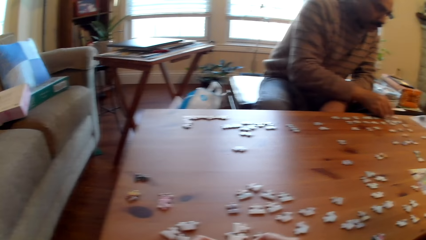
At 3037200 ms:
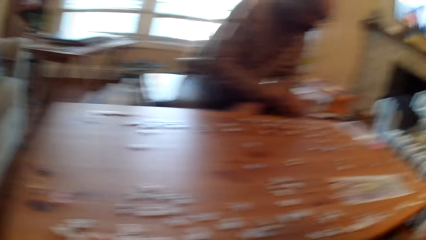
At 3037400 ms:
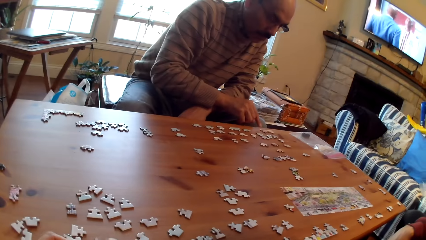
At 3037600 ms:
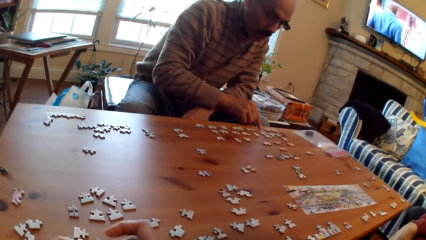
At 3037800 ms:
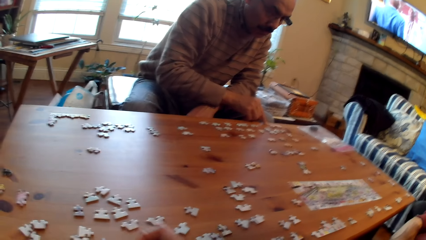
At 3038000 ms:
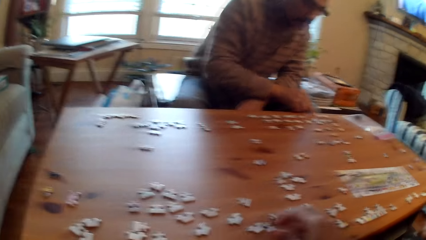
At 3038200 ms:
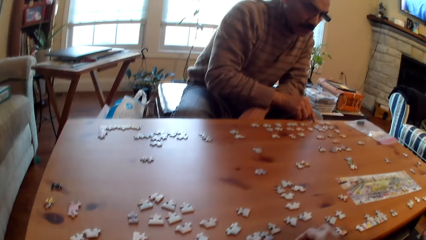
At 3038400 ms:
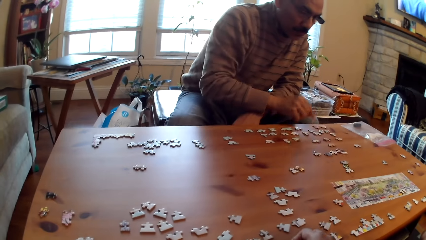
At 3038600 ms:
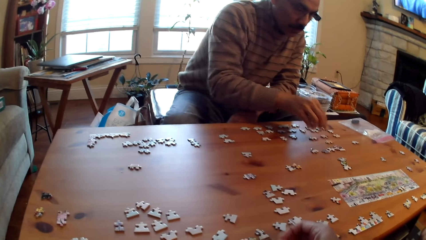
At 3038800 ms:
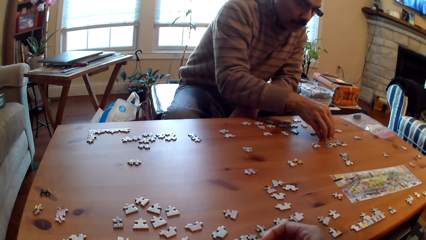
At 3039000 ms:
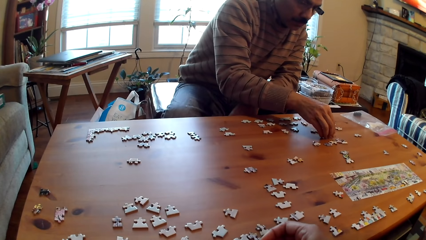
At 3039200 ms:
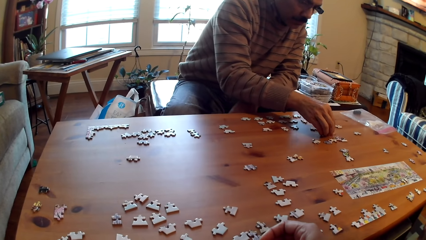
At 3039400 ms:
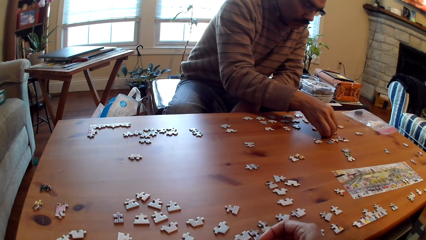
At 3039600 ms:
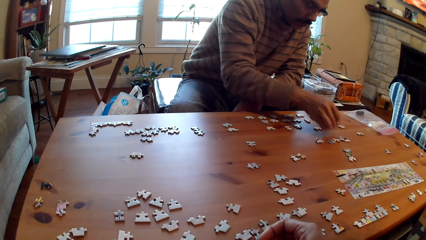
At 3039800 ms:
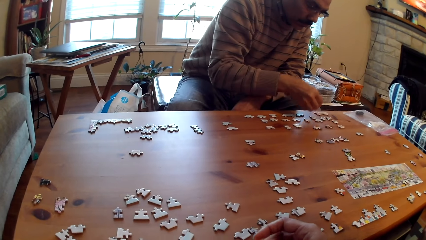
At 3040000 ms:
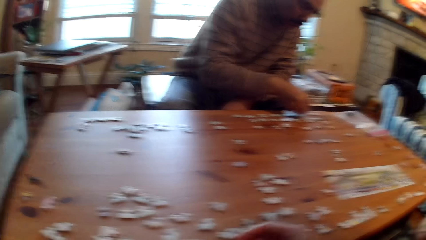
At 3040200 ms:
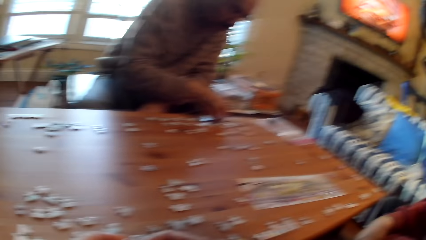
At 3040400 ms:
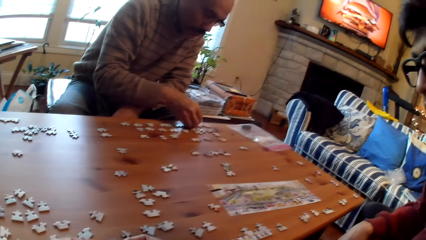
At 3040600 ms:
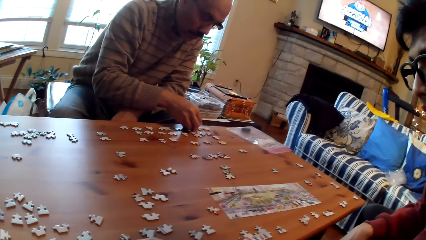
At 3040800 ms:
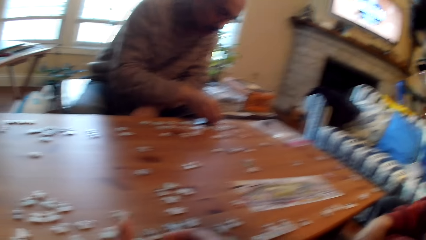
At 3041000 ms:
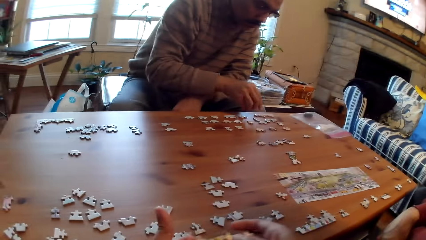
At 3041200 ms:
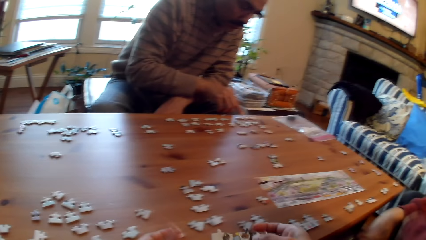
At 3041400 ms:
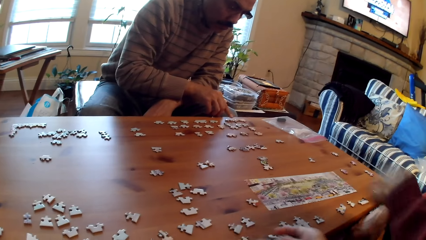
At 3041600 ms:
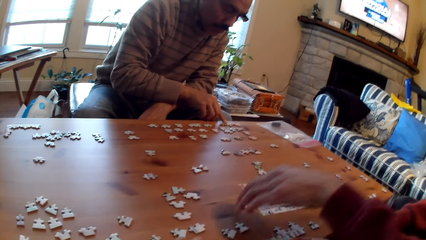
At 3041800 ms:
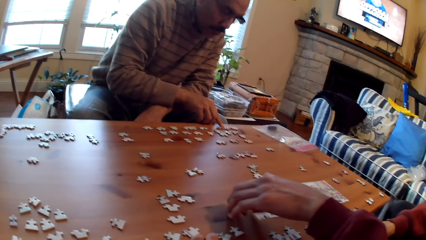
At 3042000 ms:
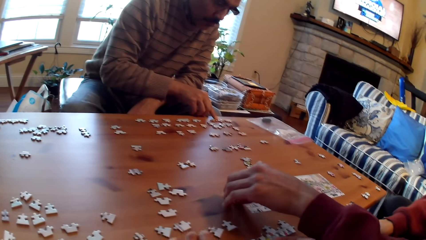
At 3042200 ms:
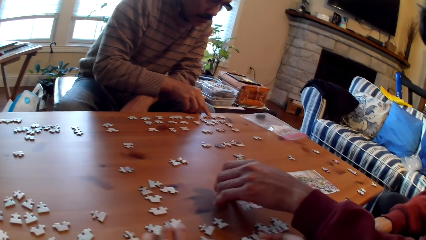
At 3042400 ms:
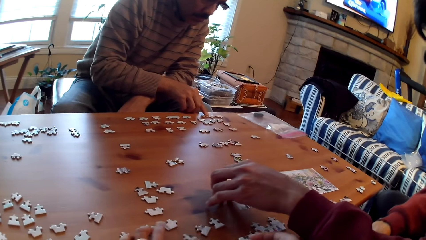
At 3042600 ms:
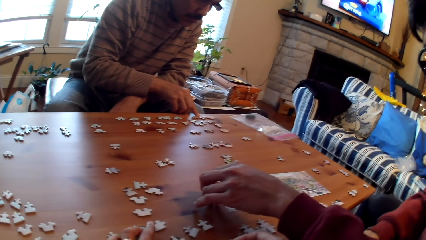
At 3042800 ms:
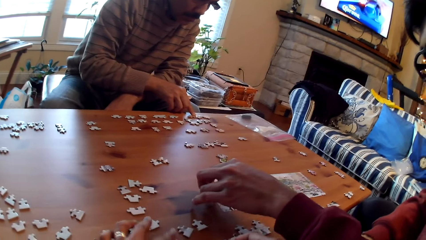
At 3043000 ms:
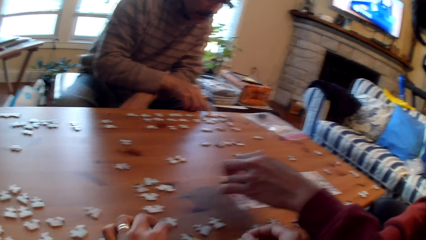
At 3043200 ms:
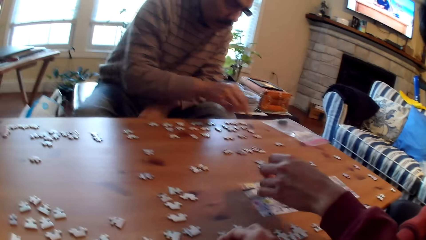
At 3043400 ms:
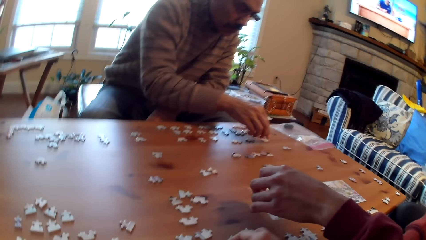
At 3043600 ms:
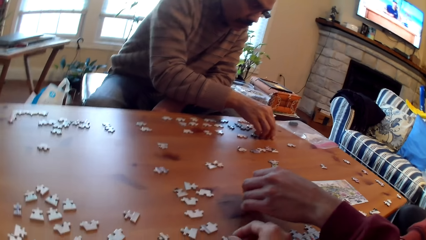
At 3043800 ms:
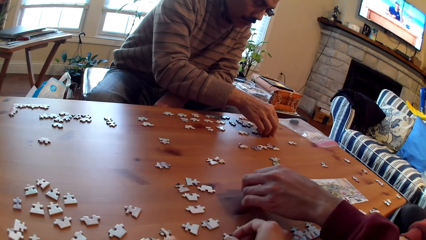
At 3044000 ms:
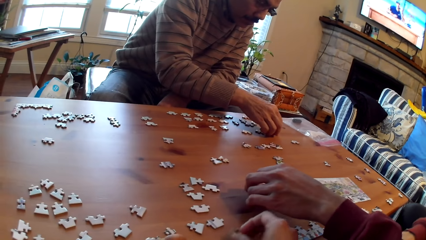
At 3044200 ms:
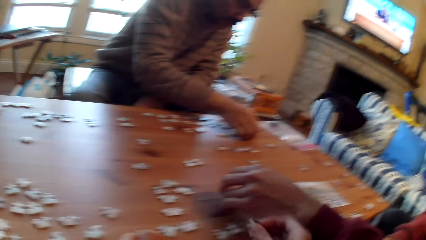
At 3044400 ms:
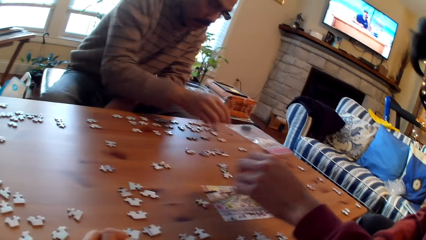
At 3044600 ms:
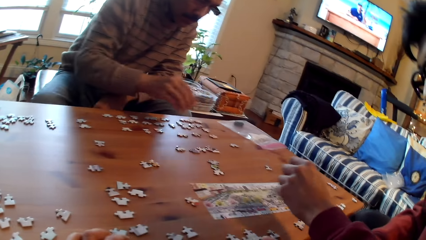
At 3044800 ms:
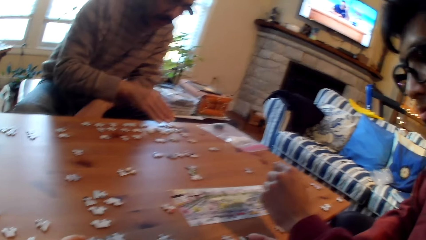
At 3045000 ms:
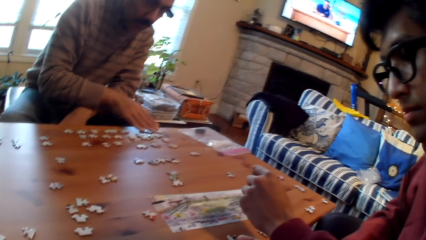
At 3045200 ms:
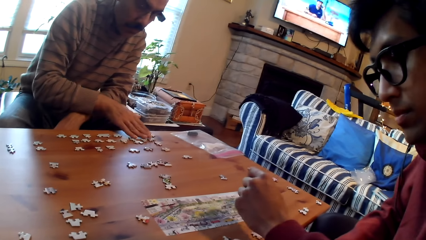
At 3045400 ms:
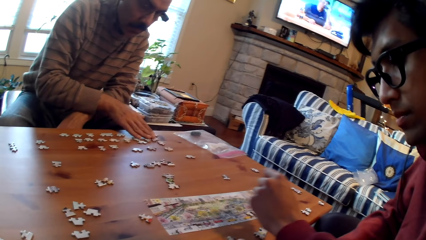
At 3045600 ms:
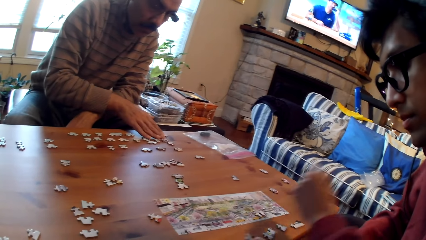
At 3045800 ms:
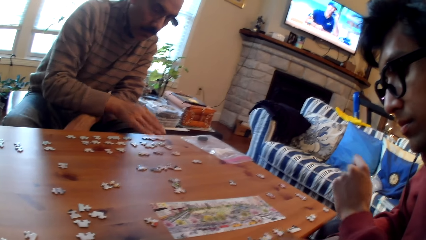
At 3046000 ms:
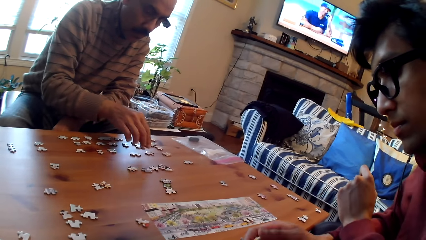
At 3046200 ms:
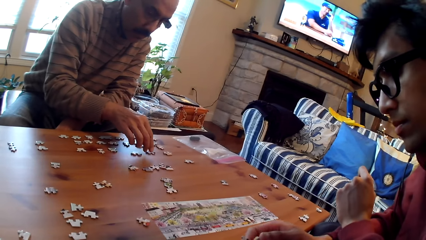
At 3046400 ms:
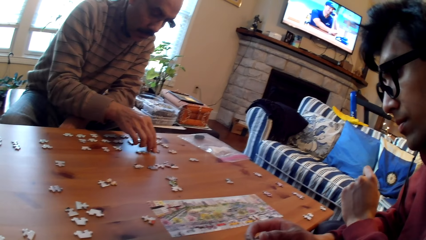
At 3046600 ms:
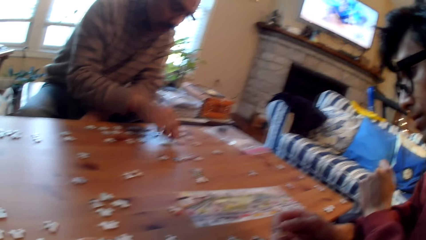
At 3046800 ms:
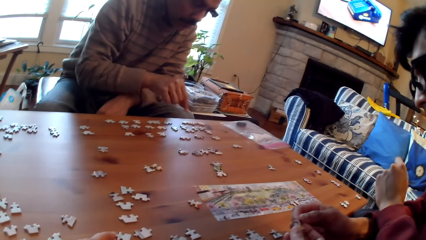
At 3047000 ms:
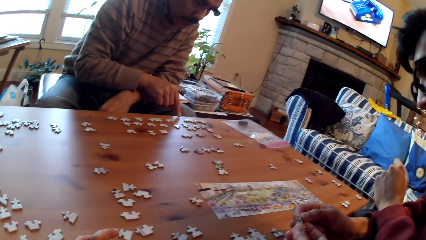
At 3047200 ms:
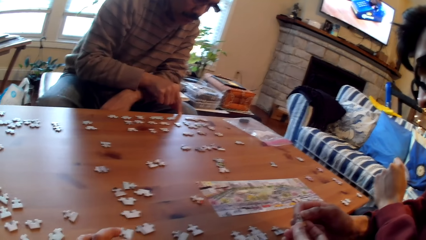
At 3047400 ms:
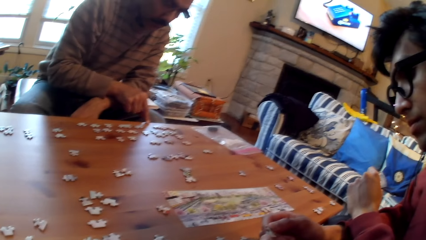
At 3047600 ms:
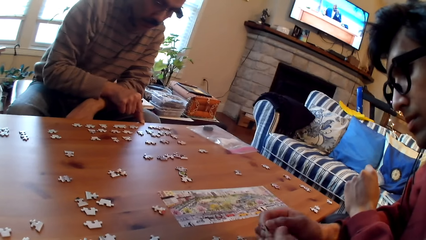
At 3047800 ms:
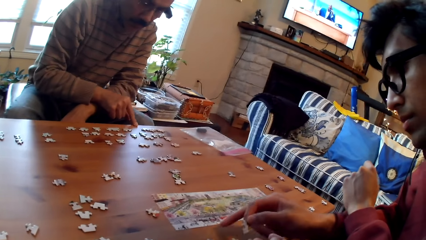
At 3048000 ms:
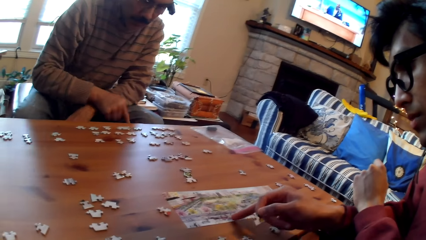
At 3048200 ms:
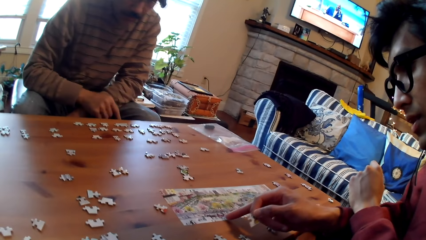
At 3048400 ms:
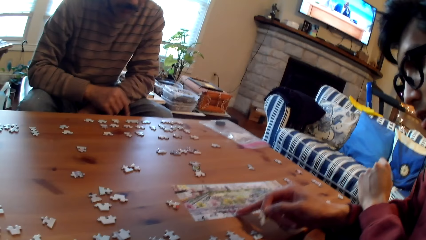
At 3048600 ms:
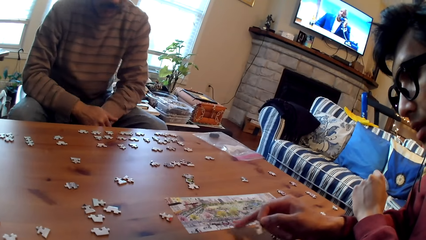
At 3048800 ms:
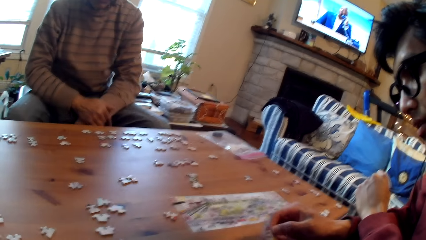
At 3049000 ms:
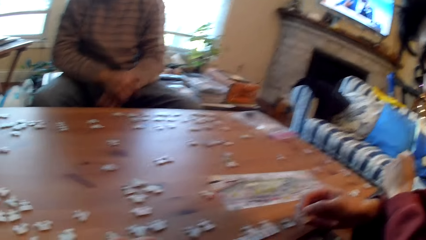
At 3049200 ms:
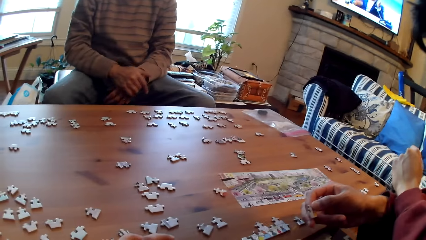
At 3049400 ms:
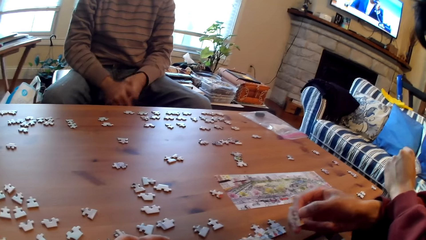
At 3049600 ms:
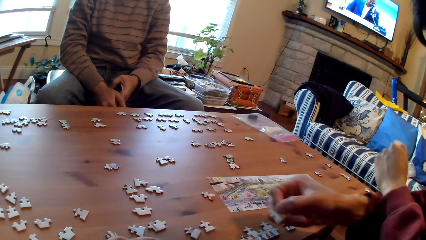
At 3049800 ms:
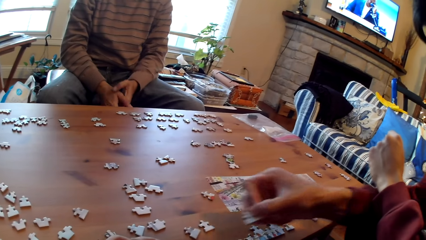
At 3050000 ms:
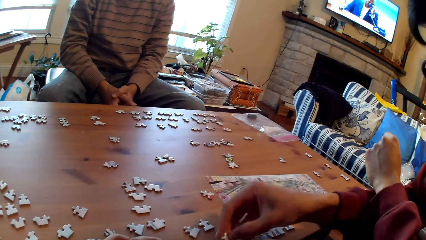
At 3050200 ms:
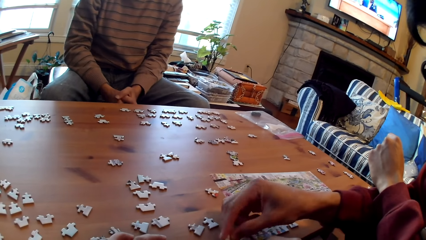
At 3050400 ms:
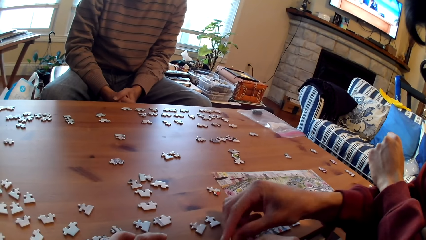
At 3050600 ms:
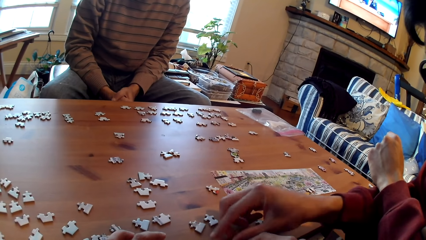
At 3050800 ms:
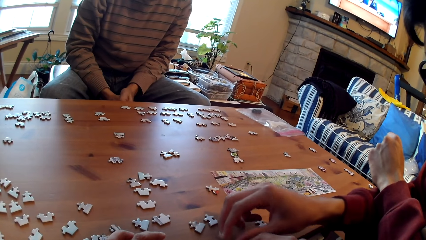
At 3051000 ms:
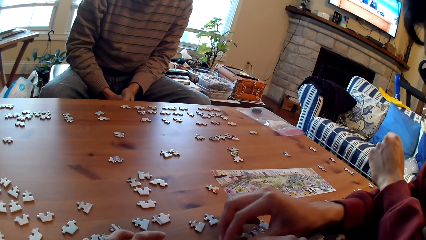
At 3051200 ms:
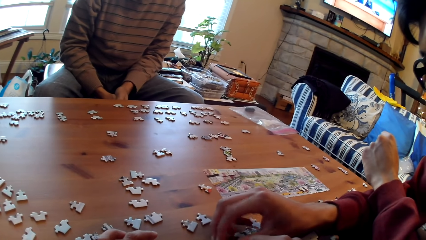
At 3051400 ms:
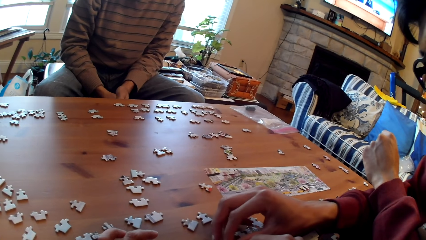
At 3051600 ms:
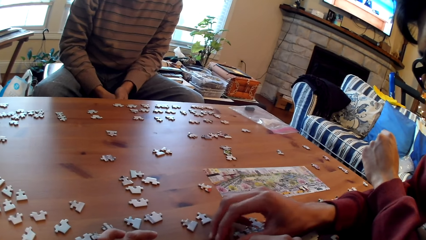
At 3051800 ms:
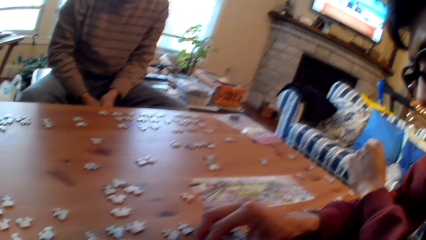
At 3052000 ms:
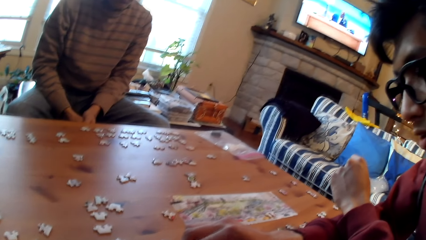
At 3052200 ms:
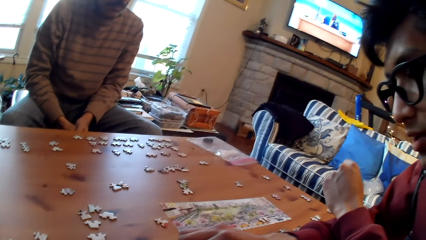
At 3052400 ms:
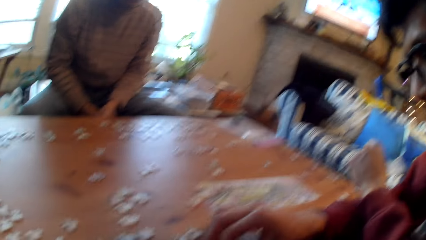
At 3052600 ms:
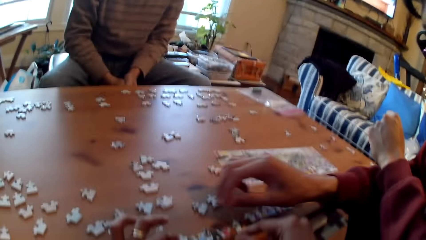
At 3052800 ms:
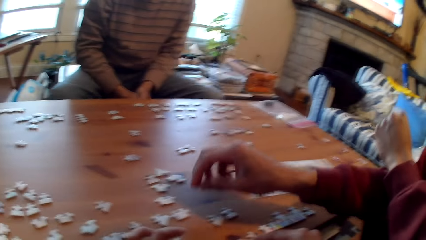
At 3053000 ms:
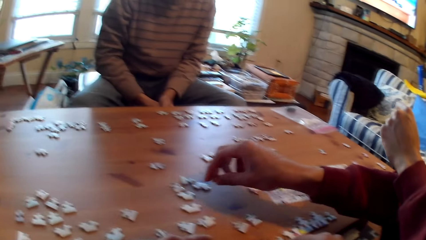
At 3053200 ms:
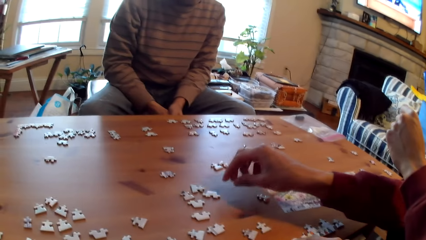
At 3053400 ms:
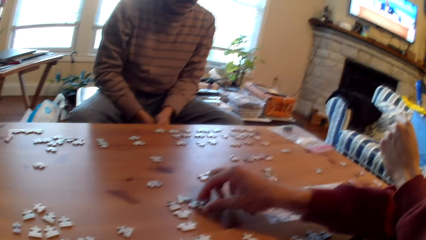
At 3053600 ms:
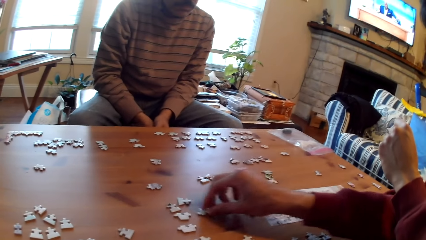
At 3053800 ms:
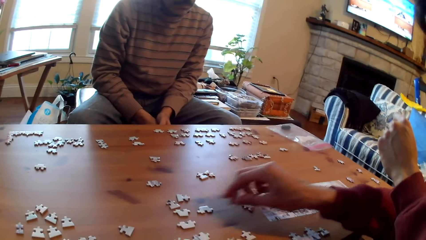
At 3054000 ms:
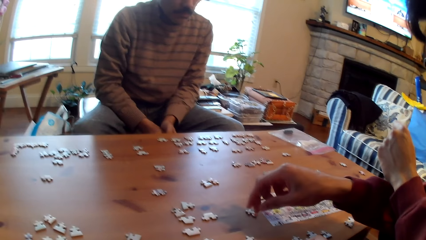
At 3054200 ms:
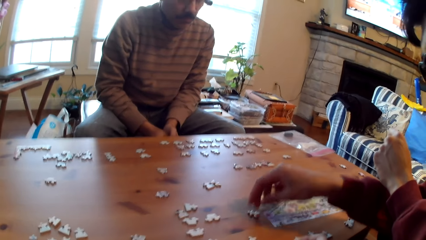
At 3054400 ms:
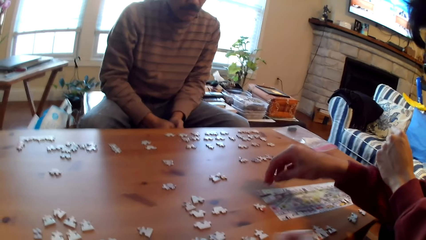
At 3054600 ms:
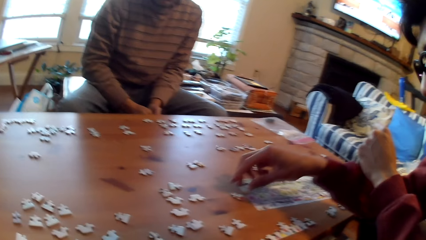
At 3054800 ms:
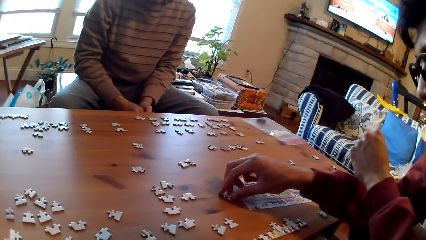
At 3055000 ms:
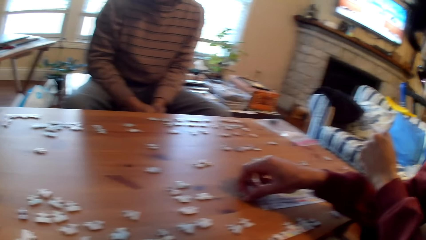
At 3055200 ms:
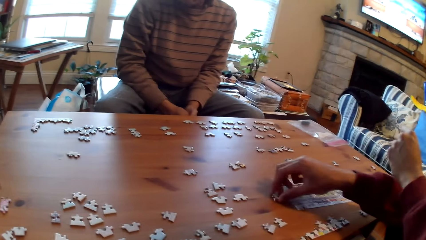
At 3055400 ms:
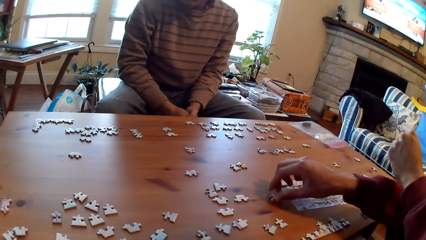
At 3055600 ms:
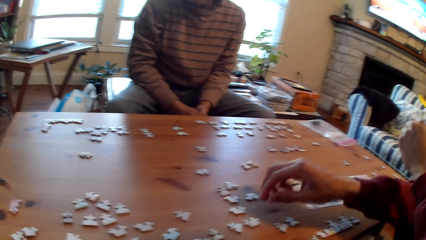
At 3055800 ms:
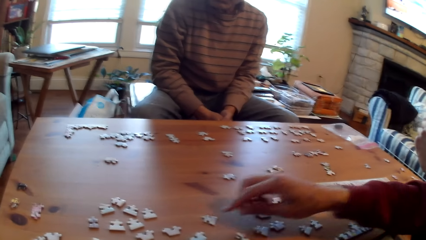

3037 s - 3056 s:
A person moves the puzzle piece on the table. The camera wearer picks up cards. Another person arranges the puzzle pieces on the table. The camera wearer gives a man a card. The man arranges cards on the table. The first person moves the puzzle pieces on the table.
